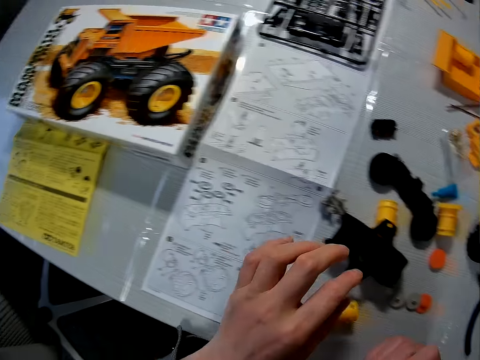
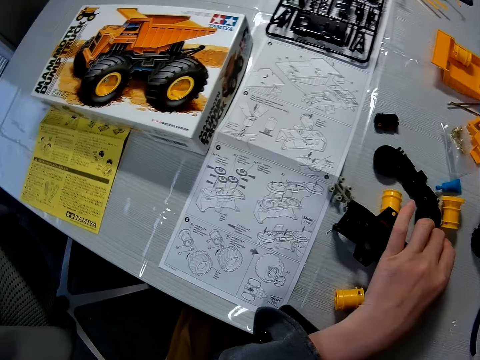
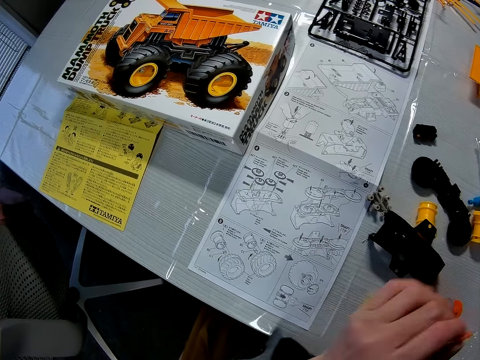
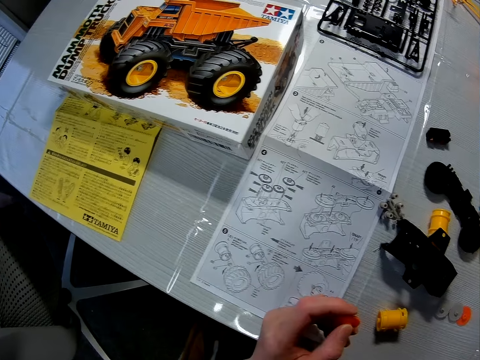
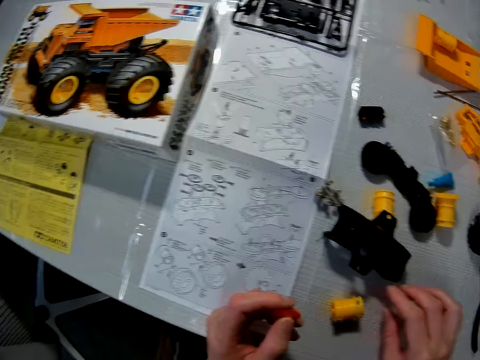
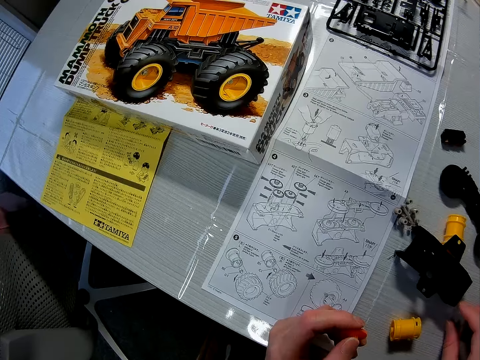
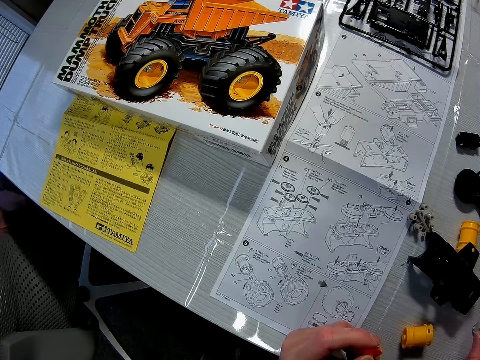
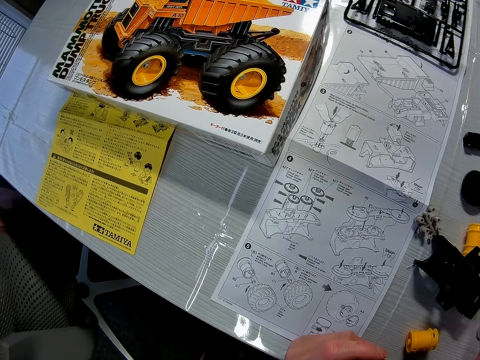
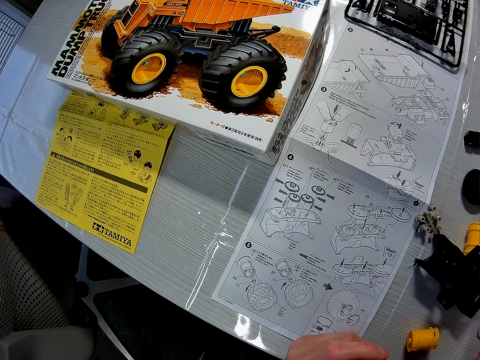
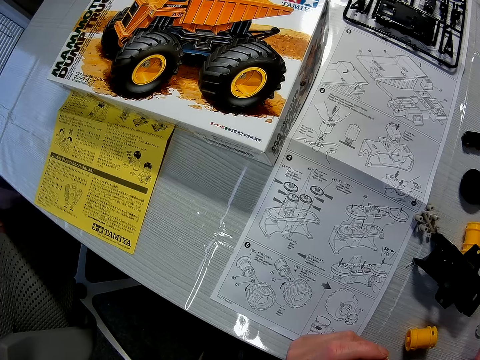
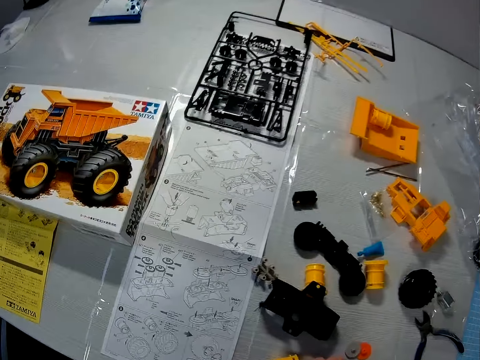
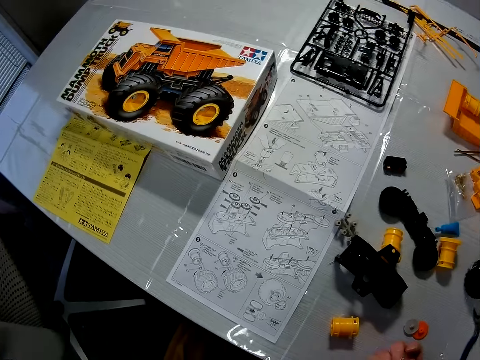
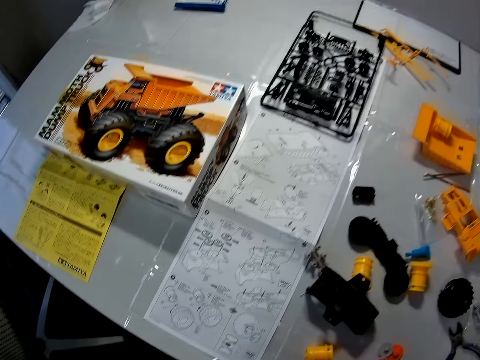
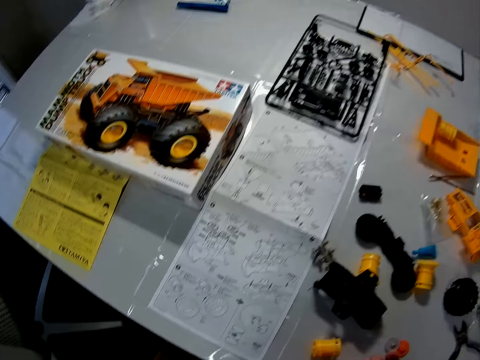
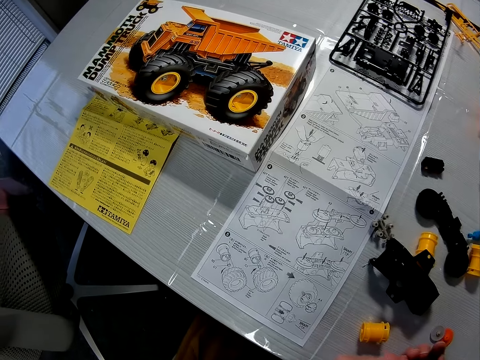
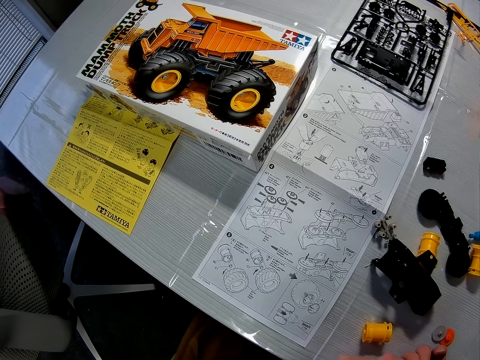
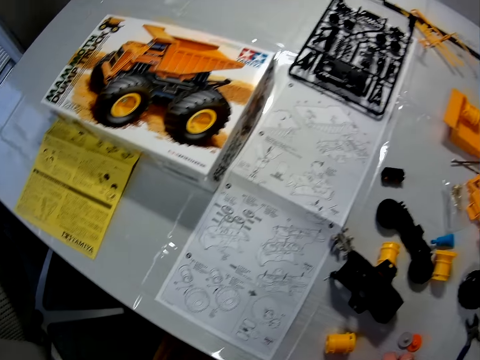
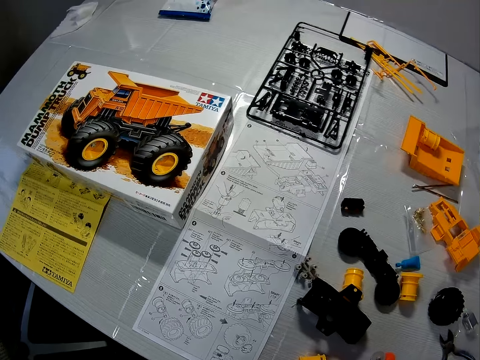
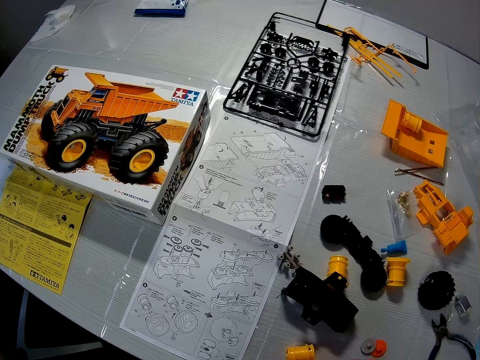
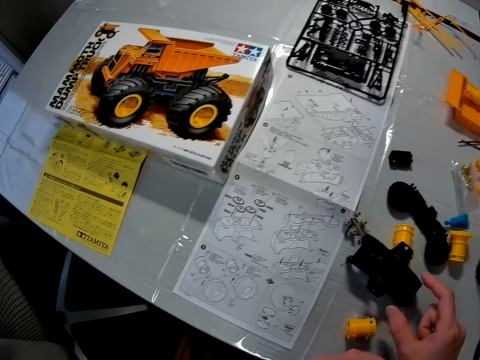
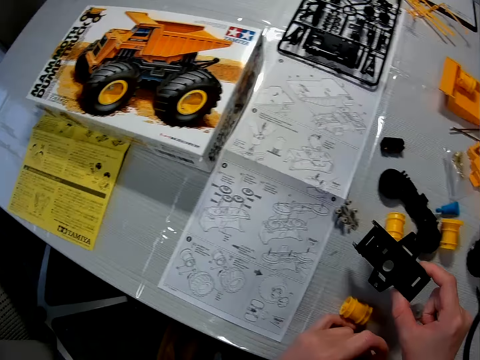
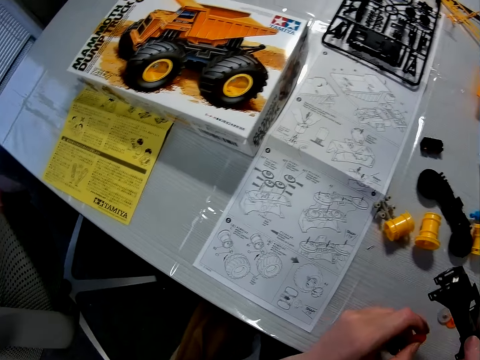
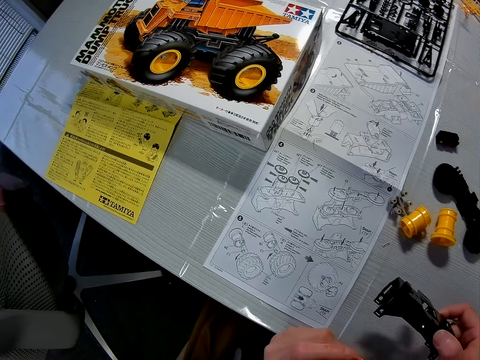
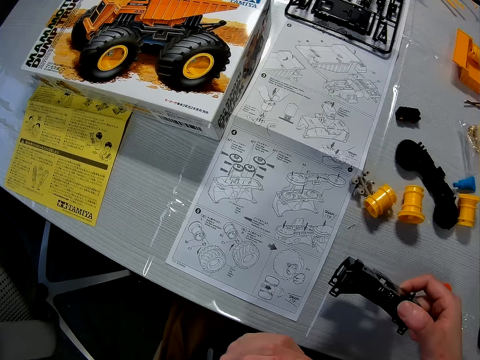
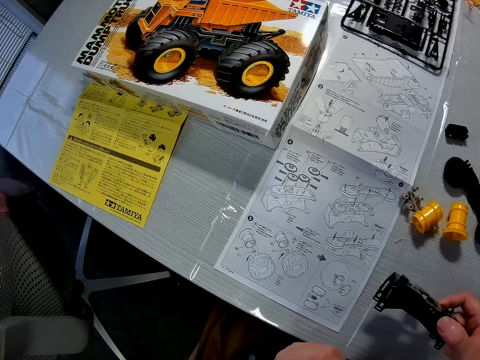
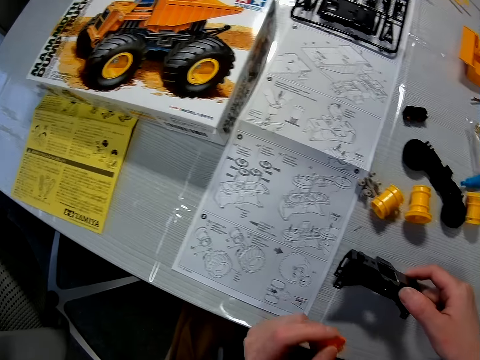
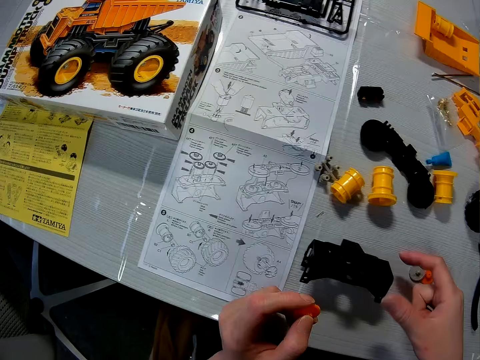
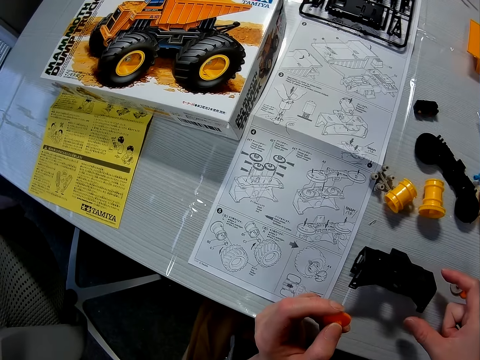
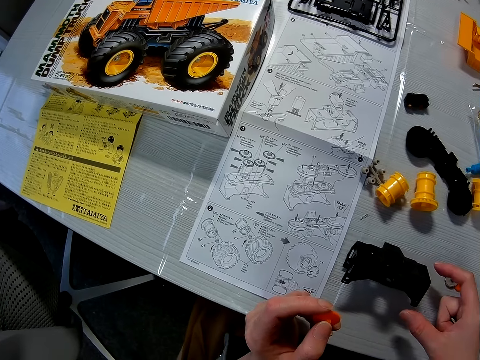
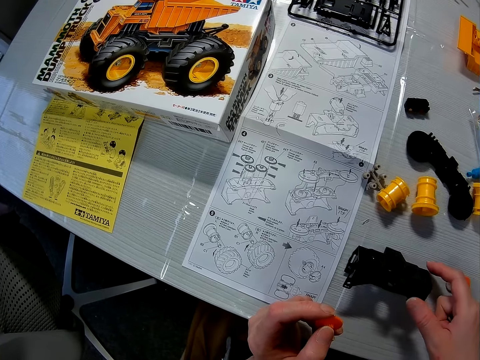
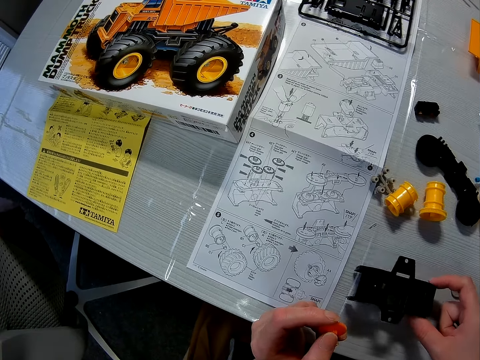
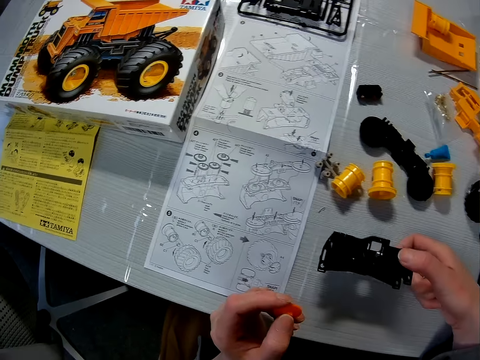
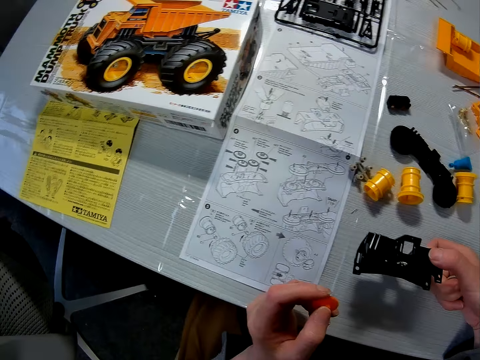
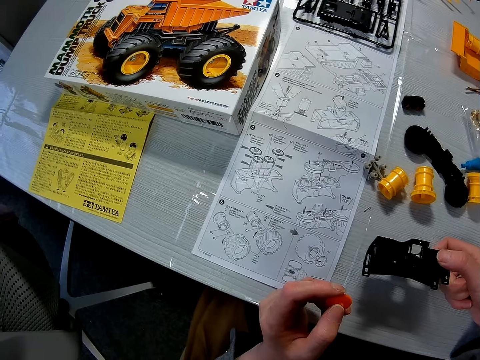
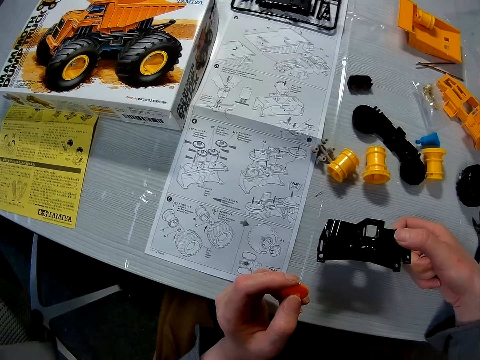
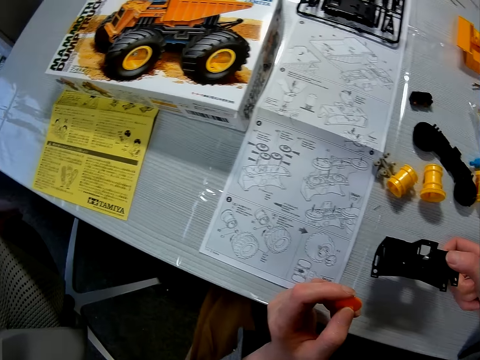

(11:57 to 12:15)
The camera wearer picks a pink gear on the table with his left hand. He picks the axle of the toy truck with his right hand and pushes a rim of the toy truck with his left hand. He holds the bumper. He drops the axle of the toy truck on the table with his right hand. He examines the axle of the toy truck with his right hand. He holds the bumper.

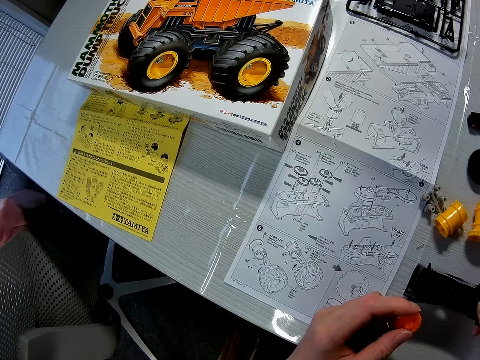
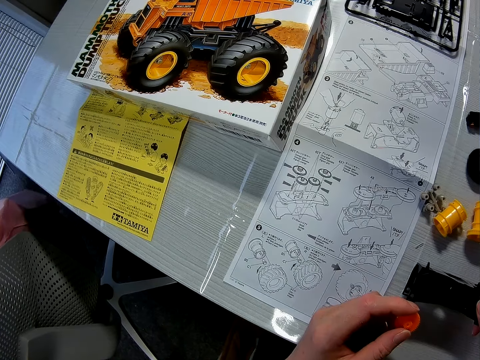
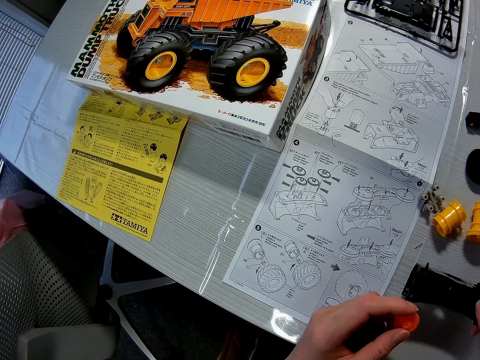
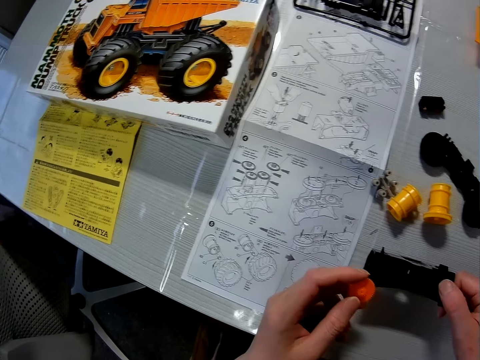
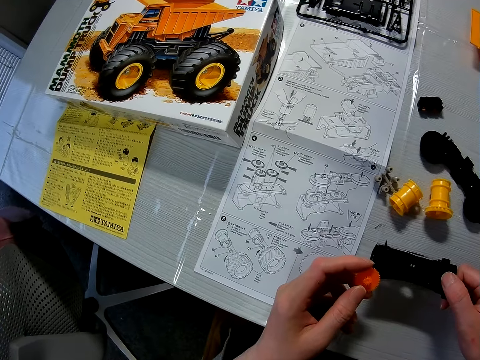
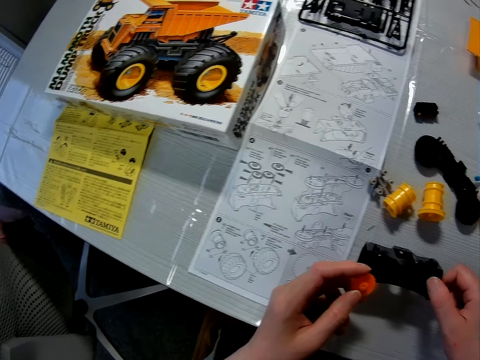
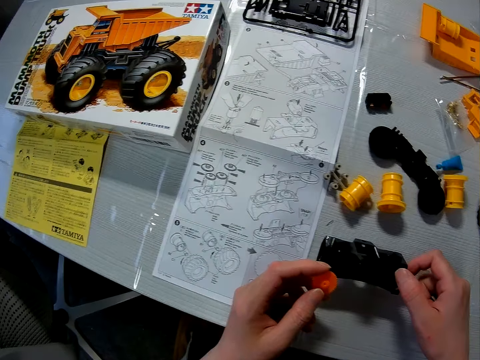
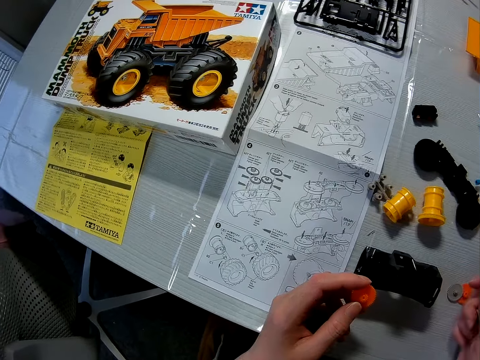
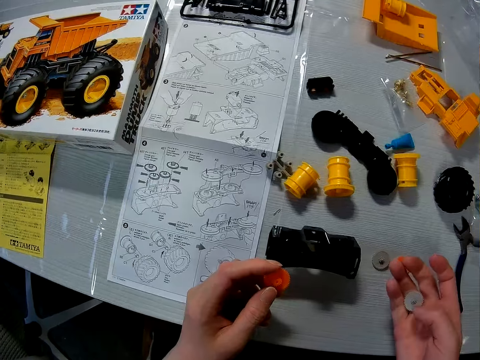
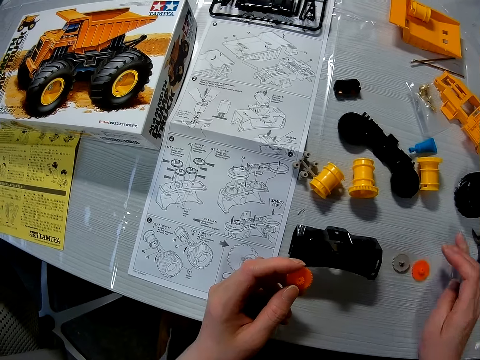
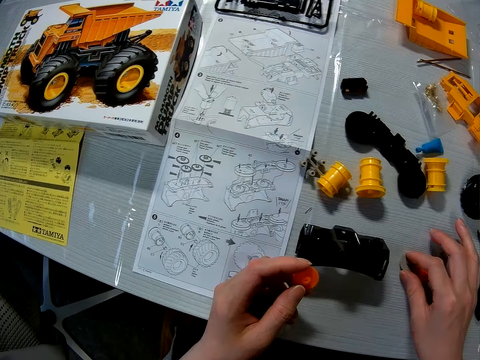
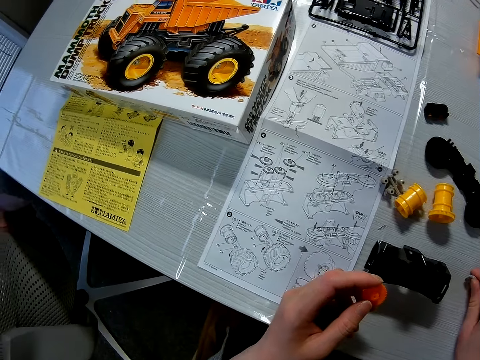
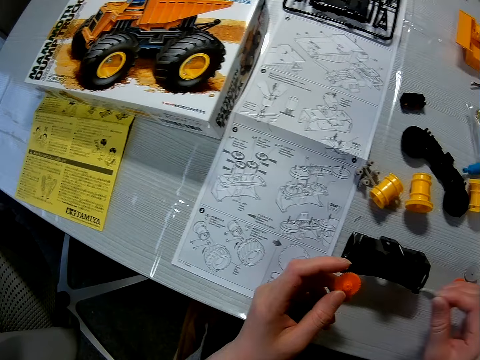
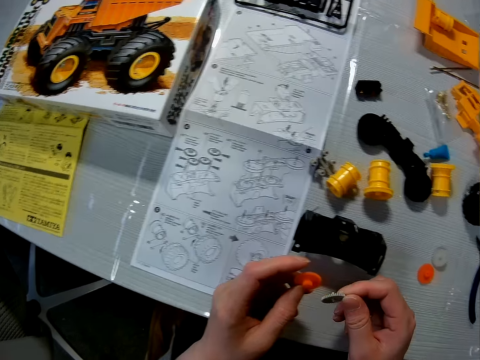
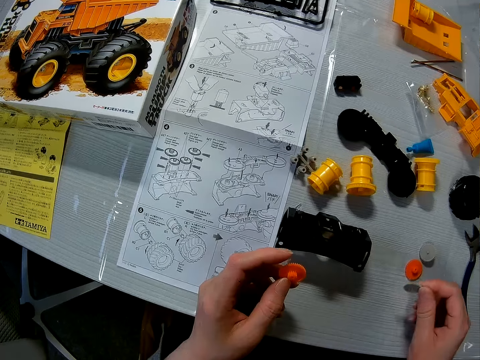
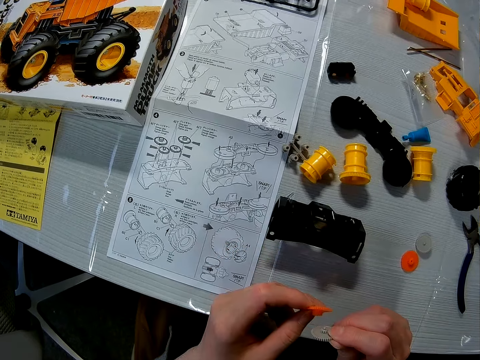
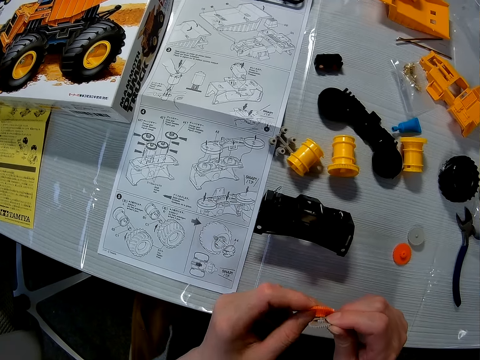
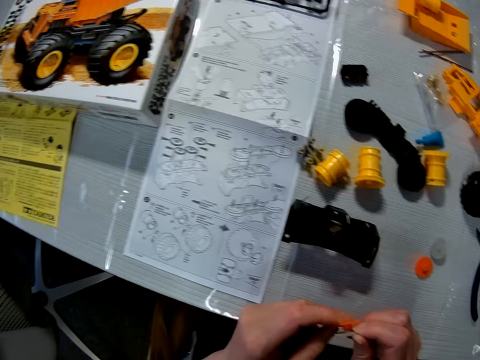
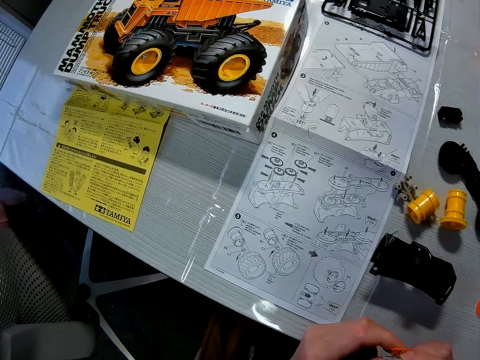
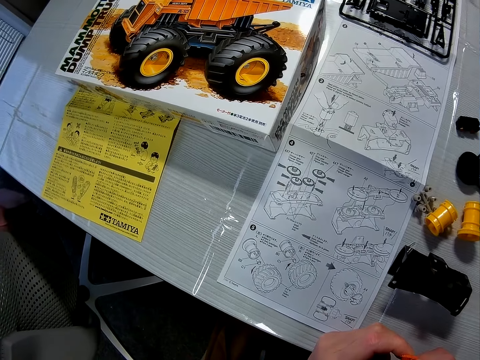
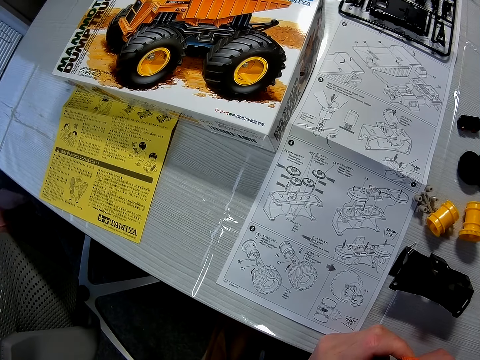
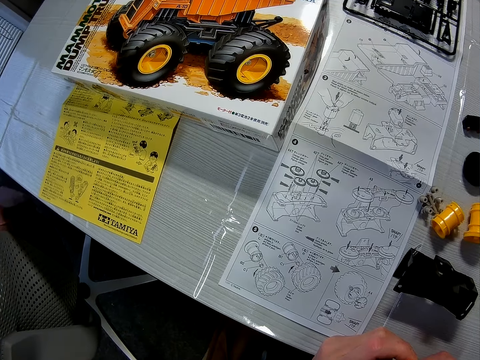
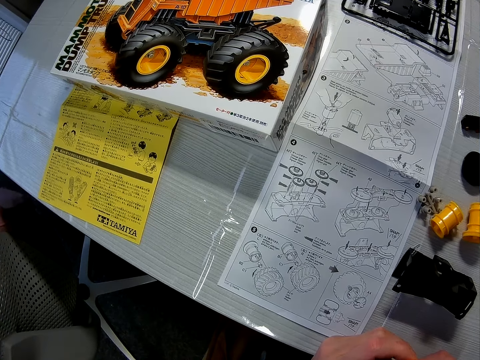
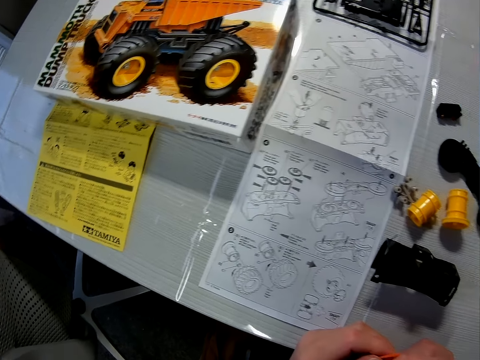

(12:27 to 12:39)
The camera wearer picks the white gear on the table with his right hand. He puts the pink gear and white gear together with his hands.
